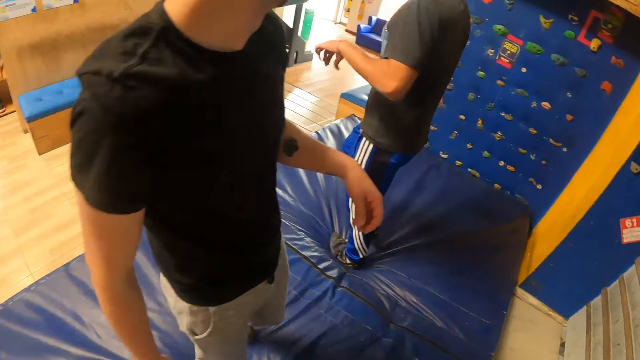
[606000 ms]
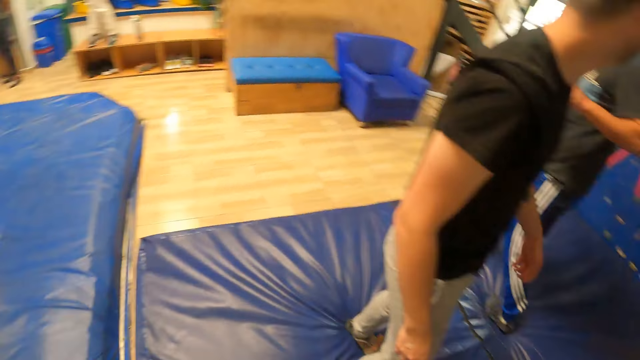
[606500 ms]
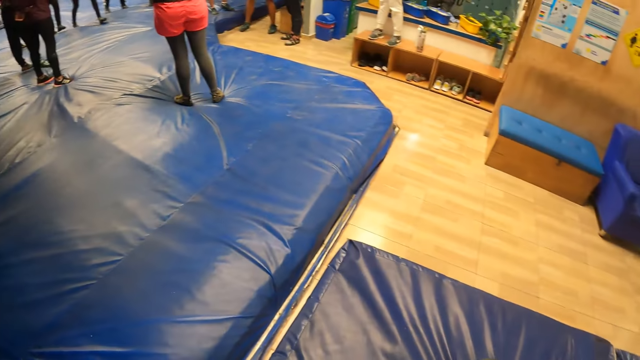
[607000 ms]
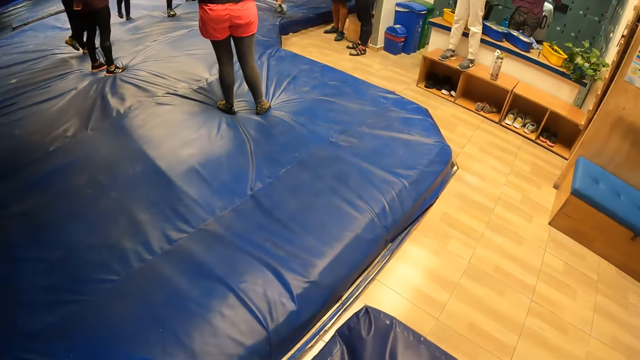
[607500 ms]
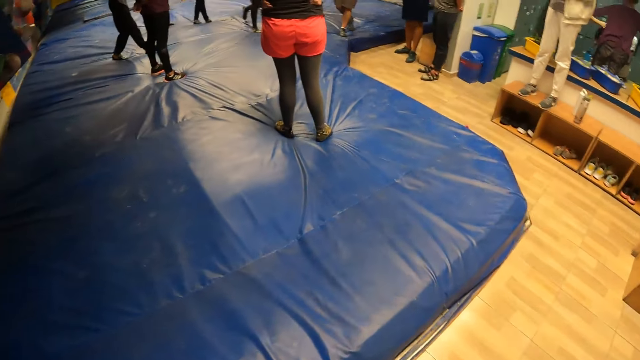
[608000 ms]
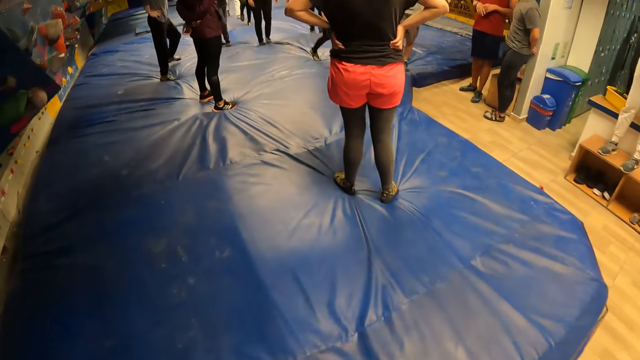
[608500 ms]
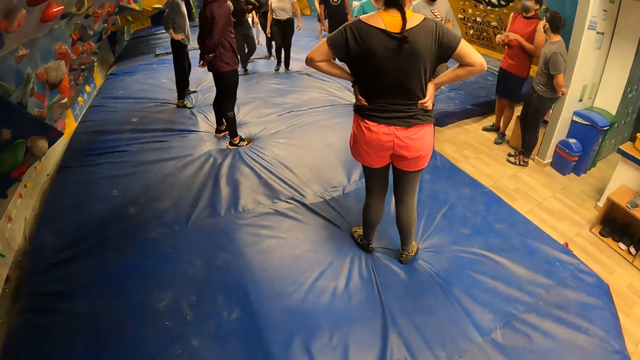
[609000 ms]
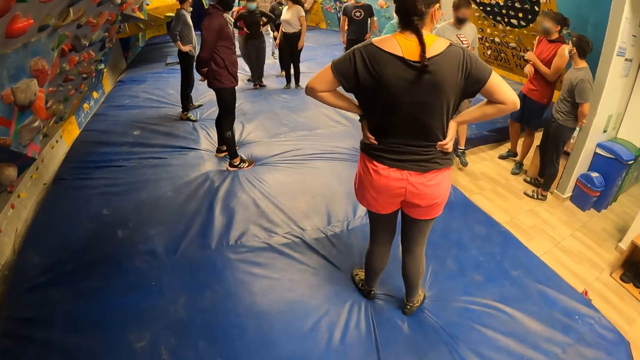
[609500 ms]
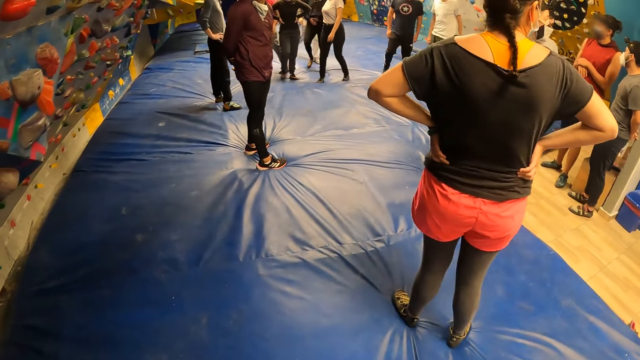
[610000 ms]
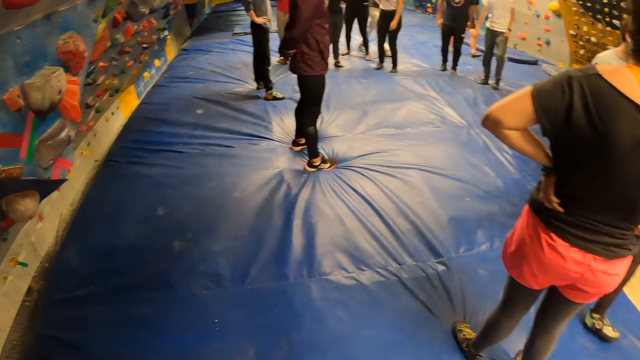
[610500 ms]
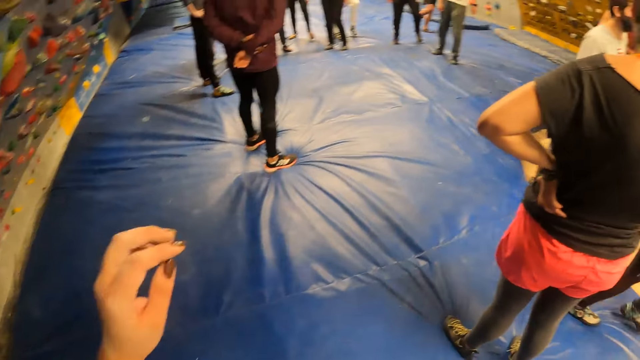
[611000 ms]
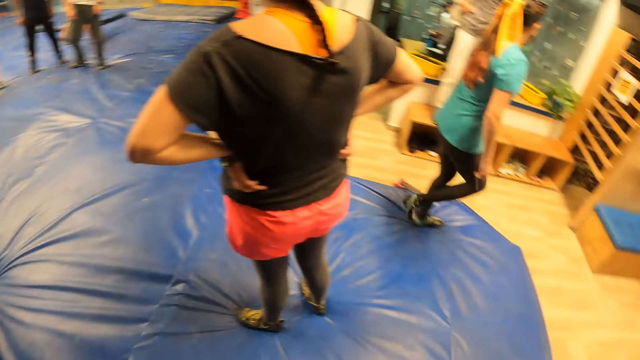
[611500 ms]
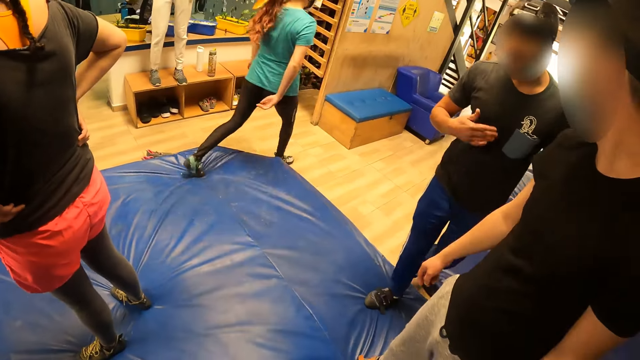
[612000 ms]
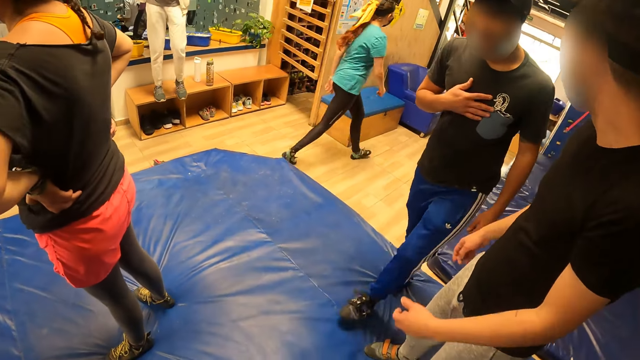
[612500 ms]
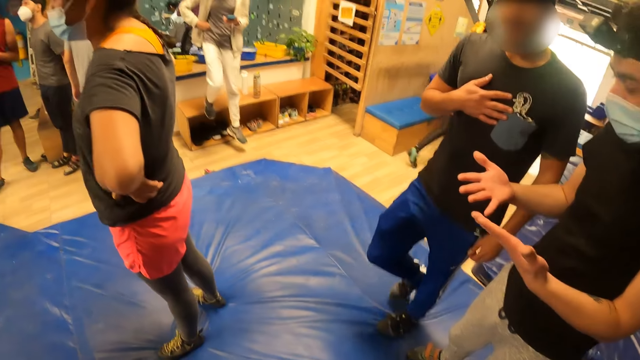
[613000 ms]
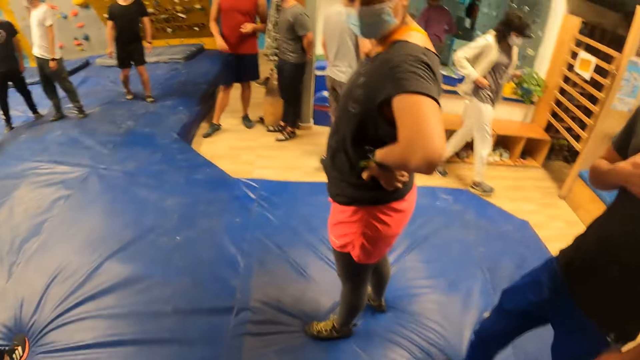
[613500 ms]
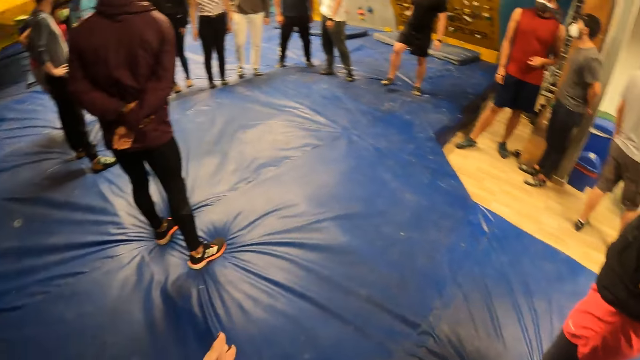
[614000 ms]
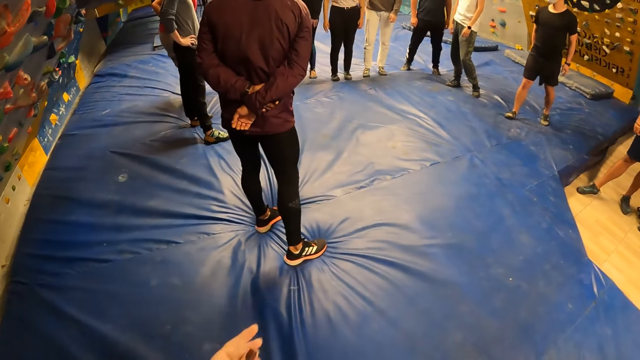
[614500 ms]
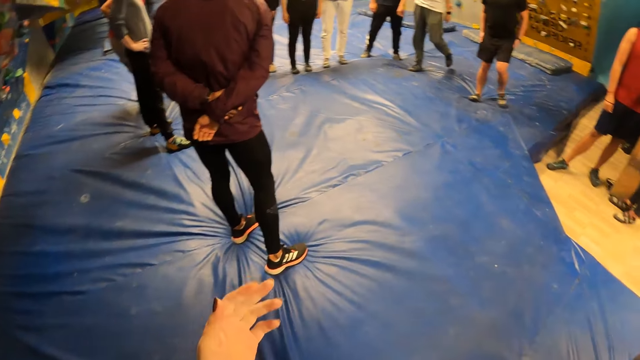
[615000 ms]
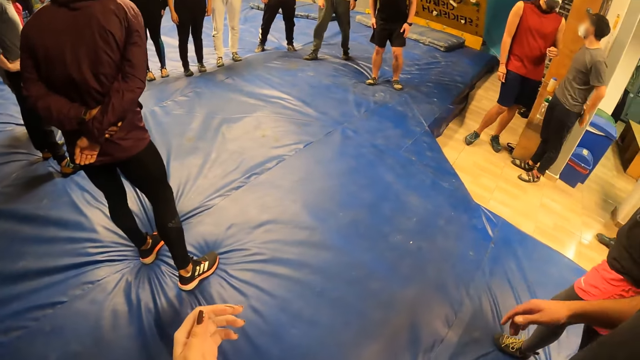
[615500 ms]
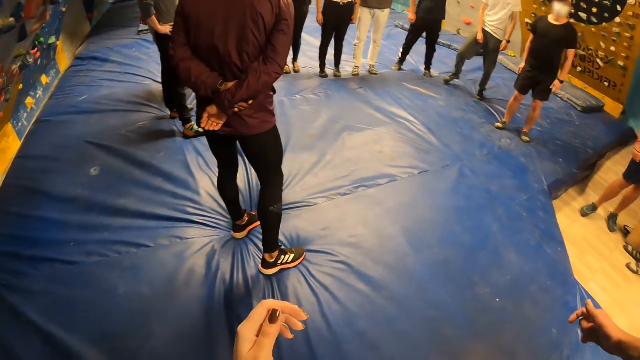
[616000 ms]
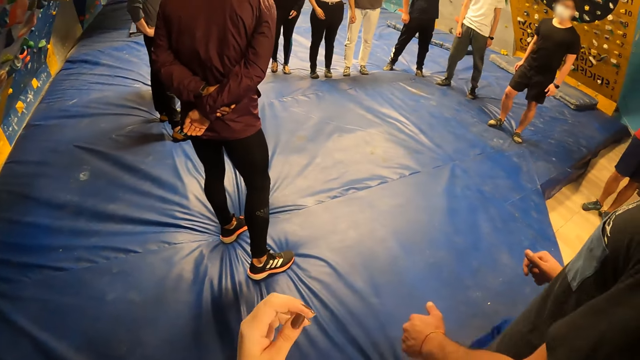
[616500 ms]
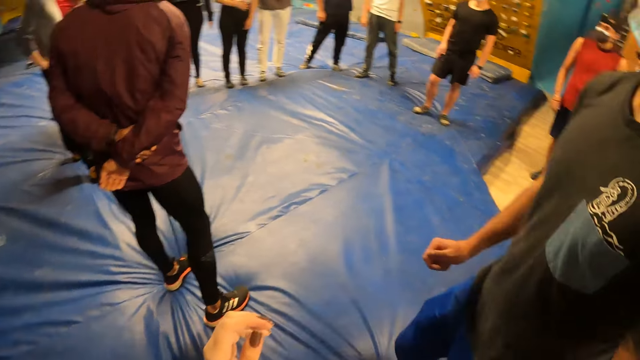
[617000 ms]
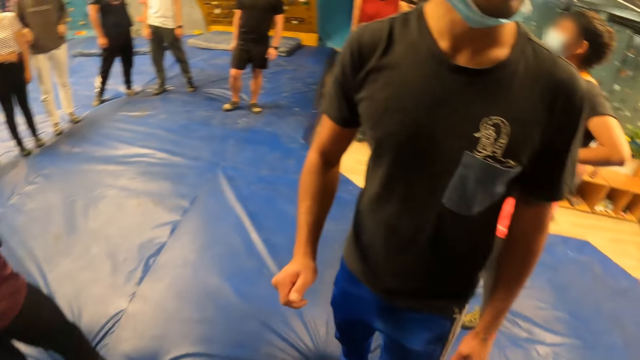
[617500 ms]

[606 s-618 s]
A man walks on the bouncy surface. A lady walks on the floor. Another man walks on the surface. The camera wearer walks on the surface. The first man walks on the surface. Another man moves the hand. Another lady walks on the floor. Another man steps forward.

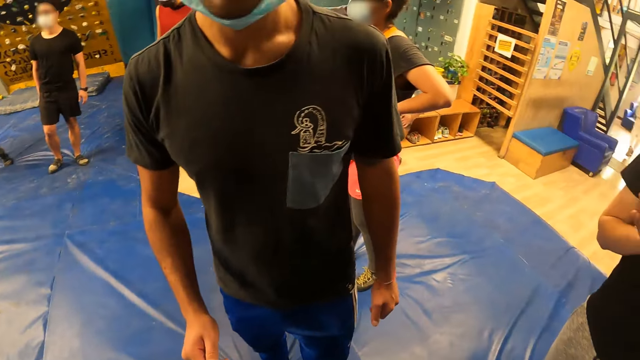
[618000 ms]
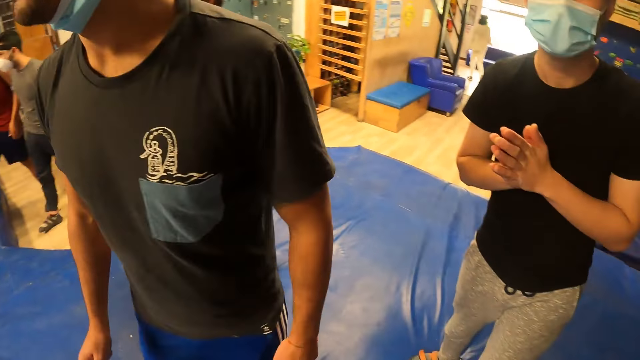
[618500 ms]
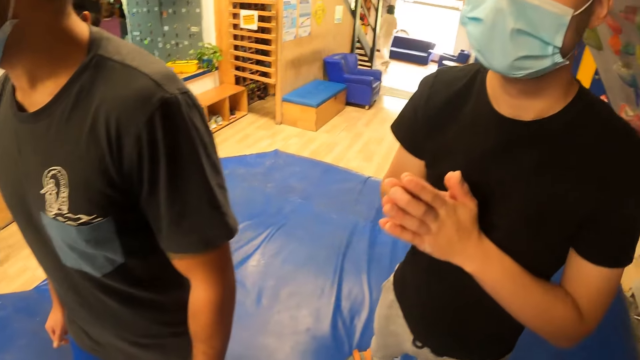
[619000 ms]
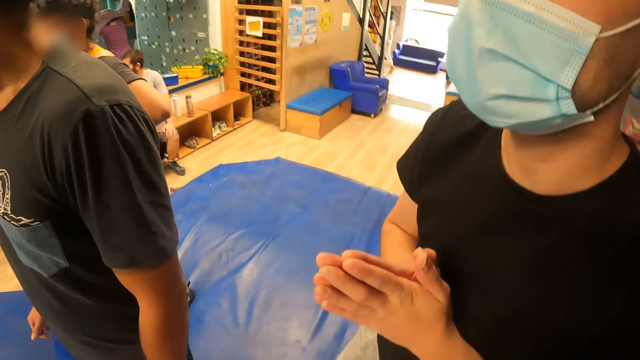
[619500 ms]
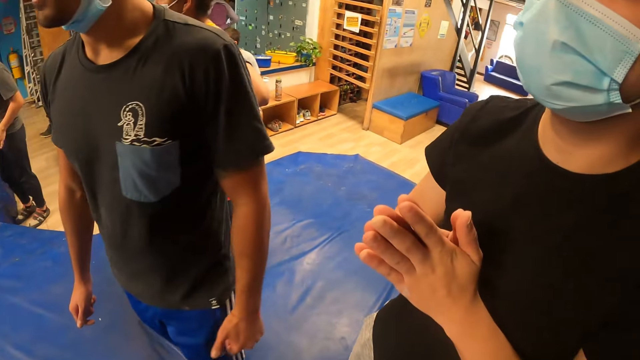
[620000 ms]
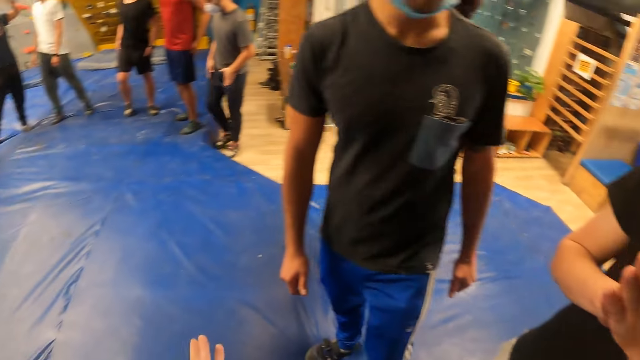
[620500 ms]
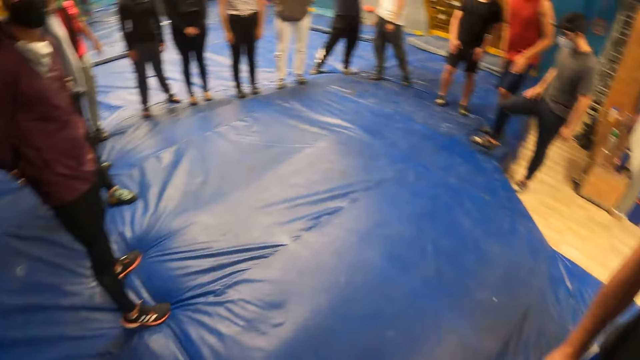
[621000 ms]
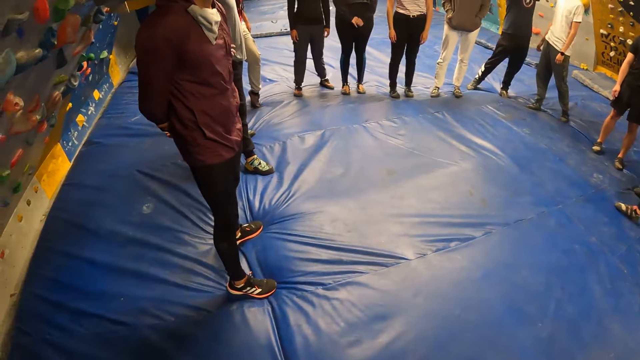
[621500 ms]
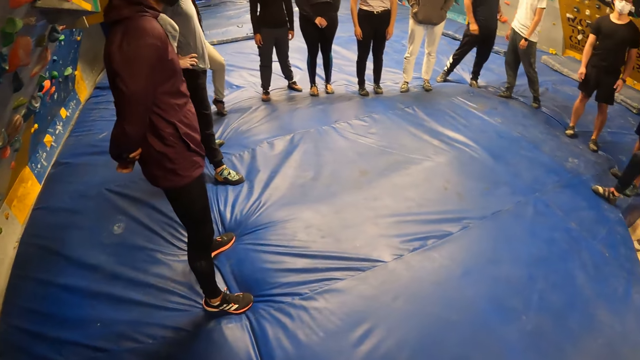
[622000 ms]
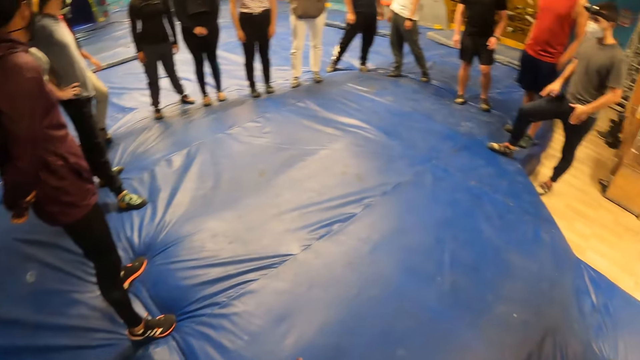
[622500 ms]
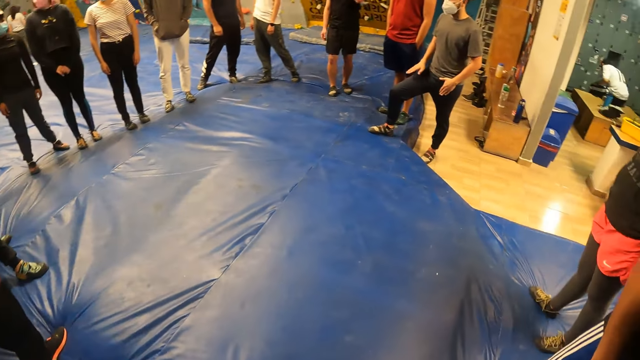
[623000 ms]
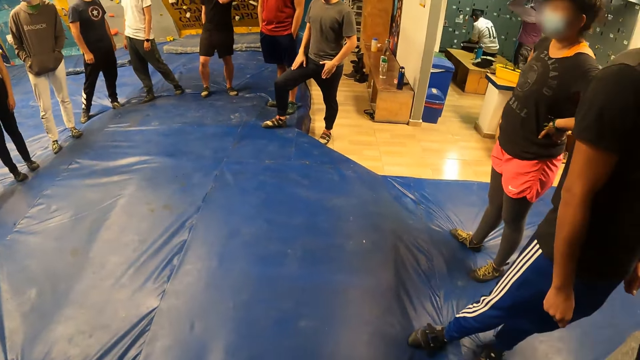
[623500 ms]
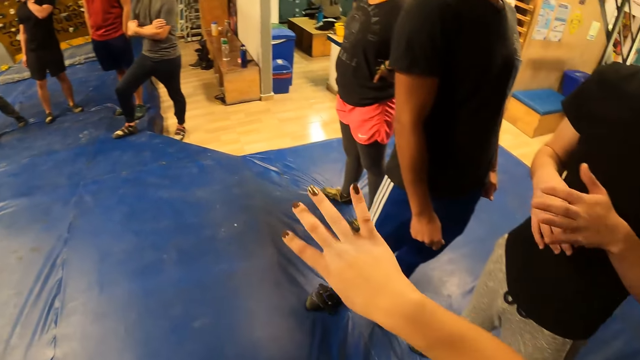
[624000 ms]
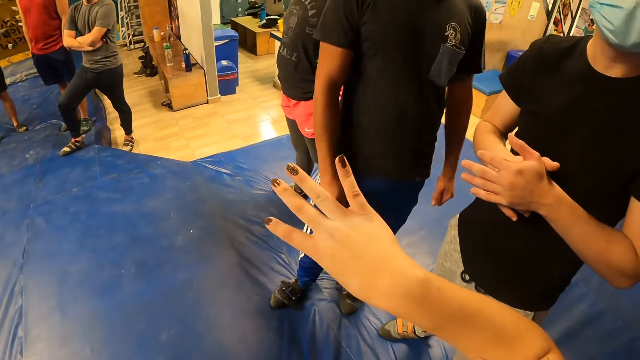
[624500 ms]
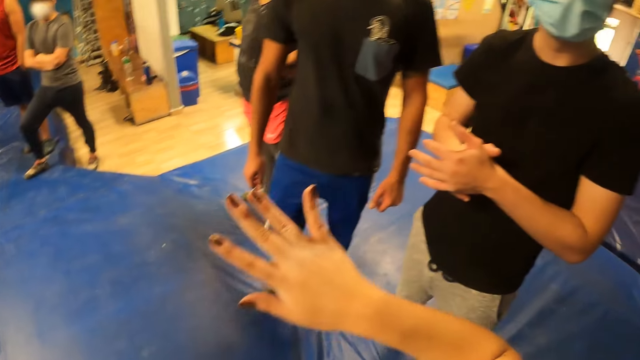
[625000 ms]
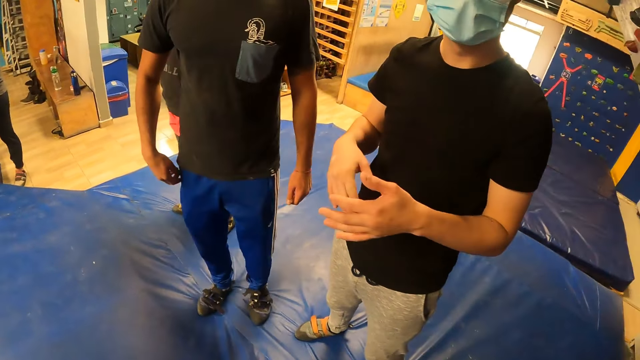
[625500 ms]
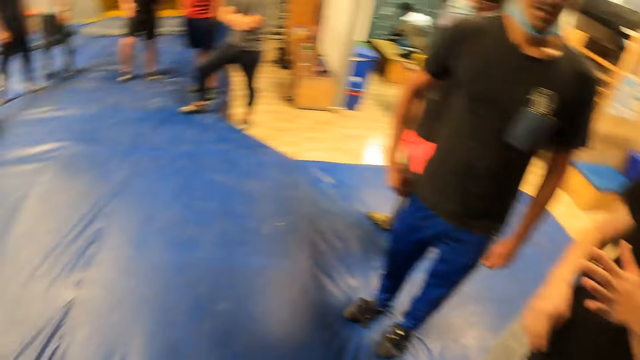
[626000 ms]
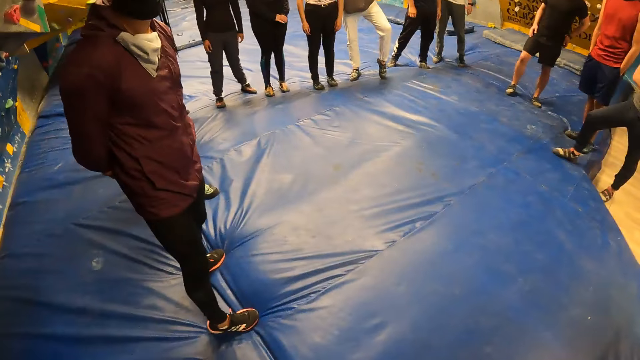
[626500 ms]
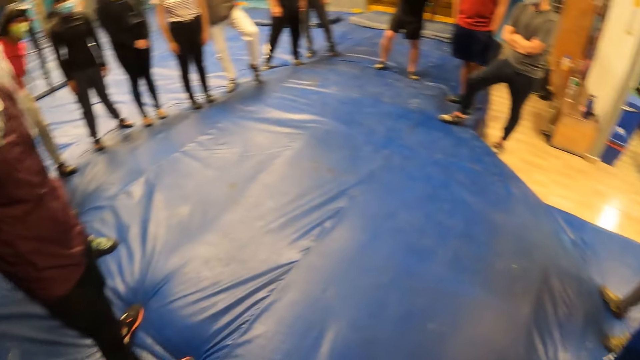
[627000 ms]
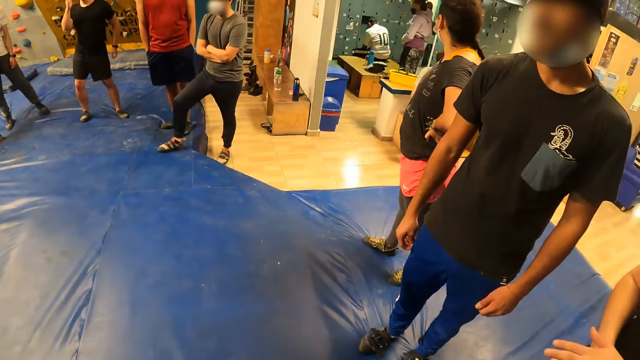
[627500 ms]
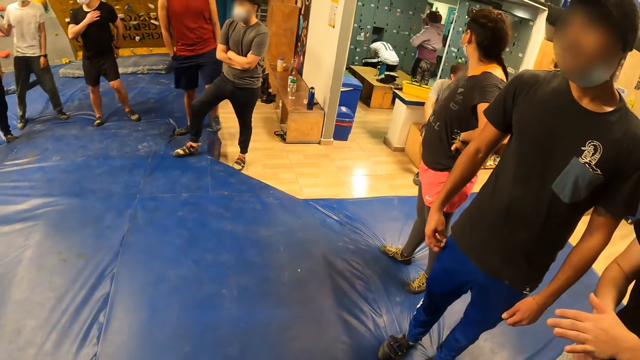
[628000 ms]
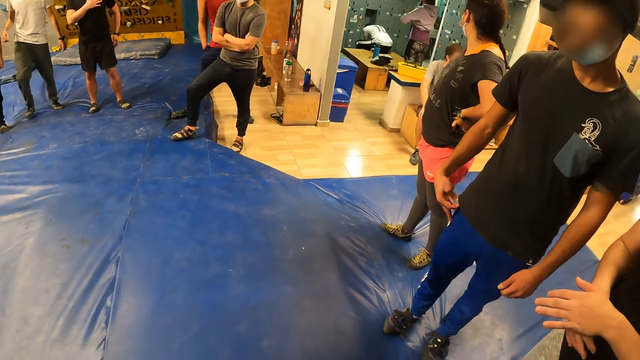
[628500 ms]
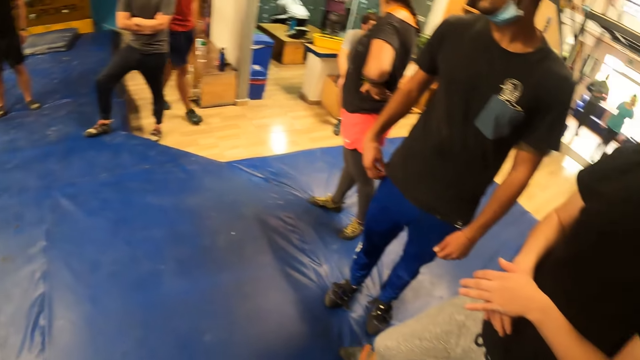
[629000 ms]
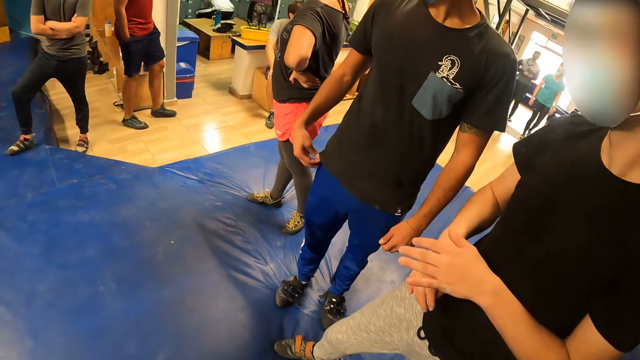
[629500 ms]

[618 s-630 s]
A man moves the hand. Another man fidgets. The camera wearer moves the hand. Another man fidgets. The first man fidgets. Another man bends. A lady undresses. Another man walks on the floor.
